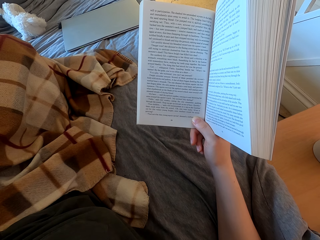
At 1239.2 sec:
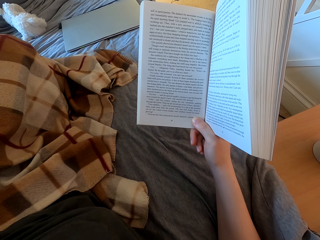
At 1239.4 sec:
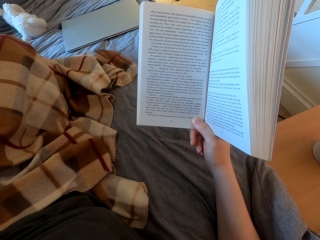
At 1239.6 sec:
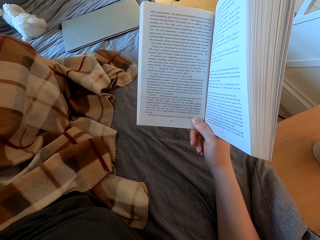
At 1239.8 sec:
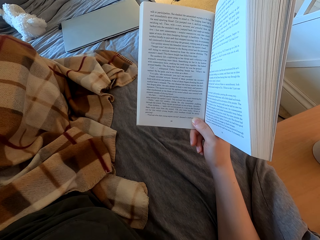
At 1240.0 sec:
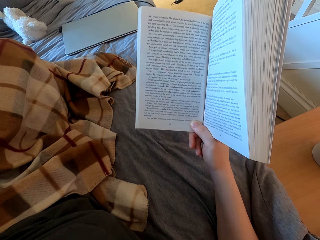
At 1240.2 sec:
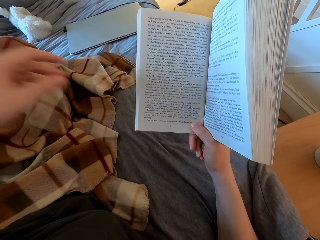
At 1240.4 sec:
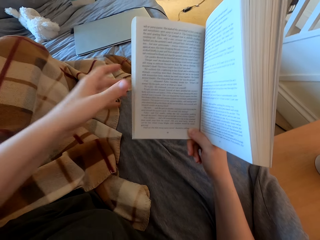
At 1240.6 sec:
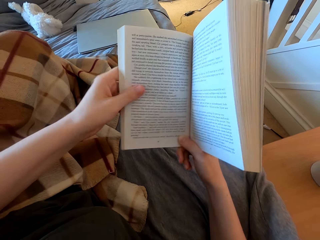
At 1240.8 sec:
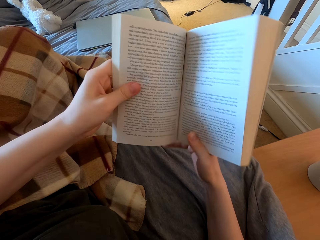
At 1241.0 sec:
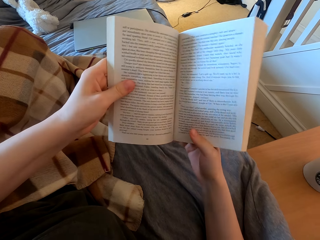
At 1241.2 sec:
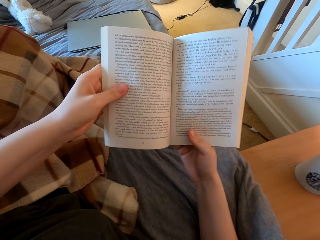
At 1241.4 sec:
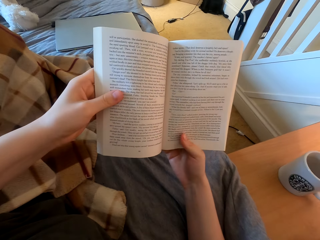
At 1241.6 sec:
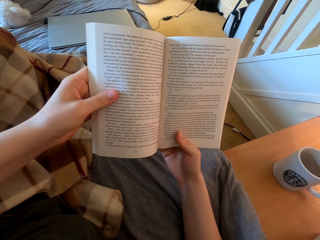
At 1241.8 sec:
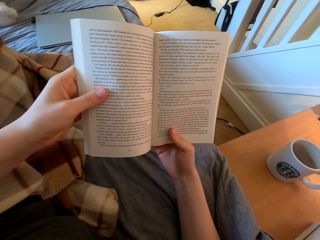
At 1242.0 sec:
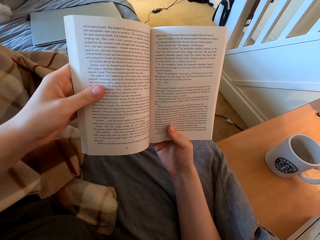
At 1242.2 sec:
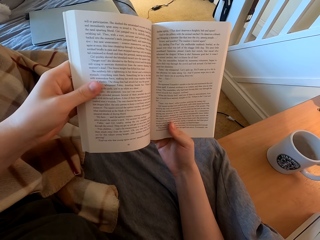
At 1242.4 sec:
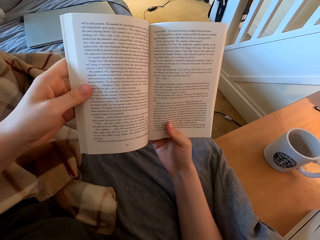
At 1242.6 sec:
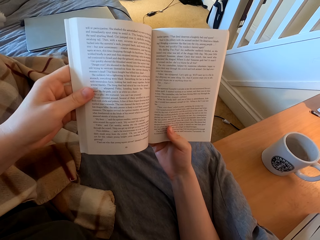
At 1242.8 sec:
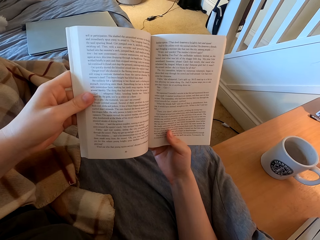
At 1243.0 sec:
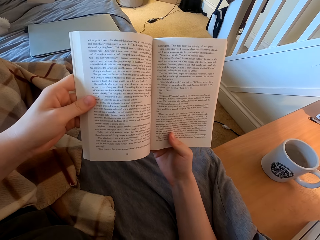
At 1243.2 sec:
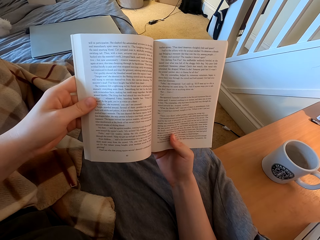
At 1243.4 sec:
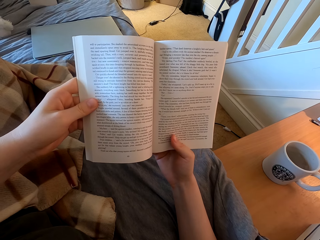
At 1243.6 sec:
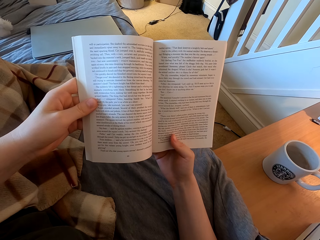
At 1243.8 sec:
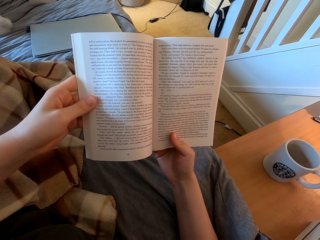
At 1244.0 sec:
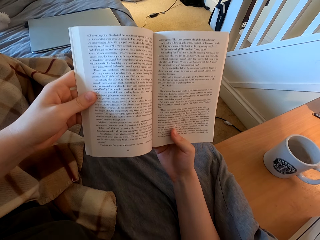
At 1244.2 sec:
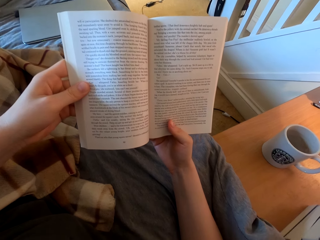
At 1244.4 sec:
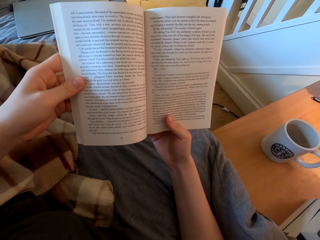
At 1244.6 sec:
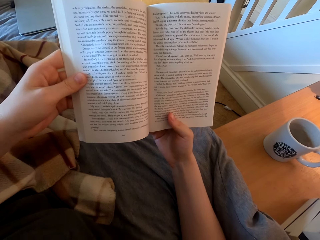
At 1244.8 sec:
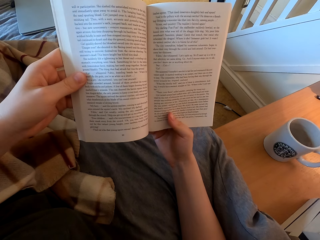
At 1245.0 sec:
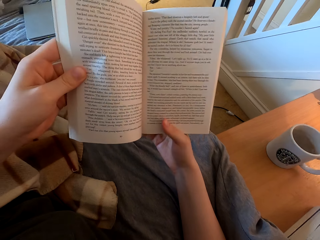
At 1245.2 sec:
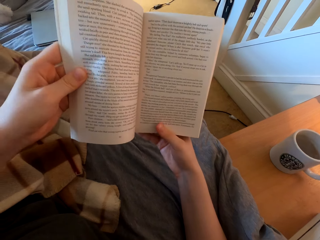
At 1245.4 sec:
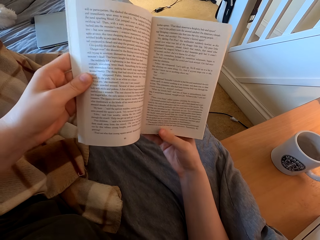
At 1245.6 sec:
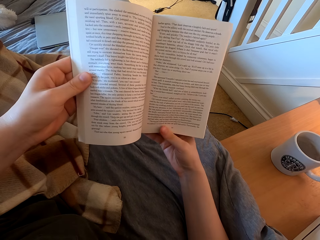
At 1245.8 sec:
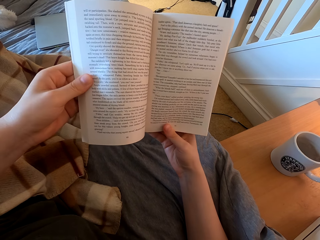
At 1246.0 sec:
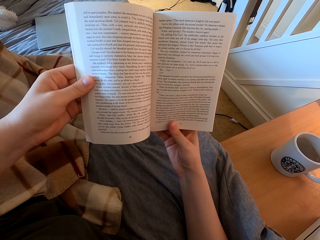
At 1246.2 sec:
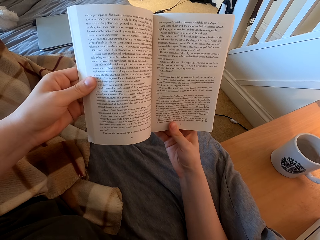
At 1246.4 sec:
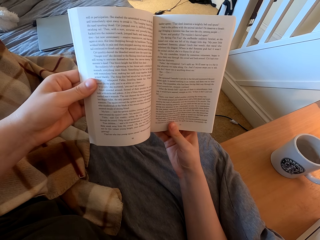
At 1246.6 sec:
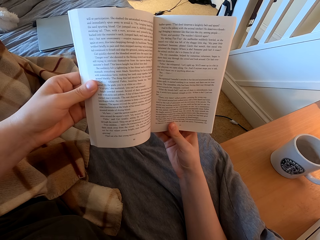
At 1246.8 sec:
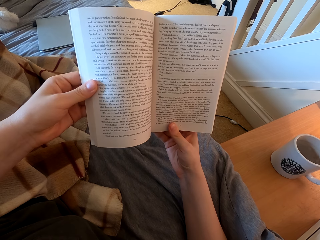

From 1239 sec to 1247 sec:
The camera wearer swings the left hand. They hold the book with the left hand. They read the book.

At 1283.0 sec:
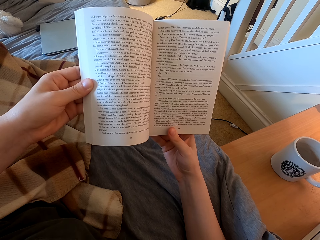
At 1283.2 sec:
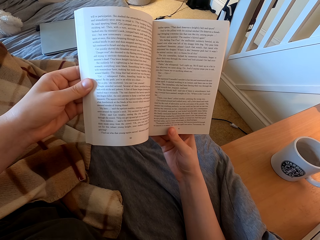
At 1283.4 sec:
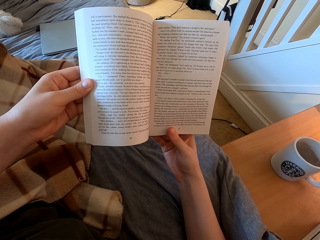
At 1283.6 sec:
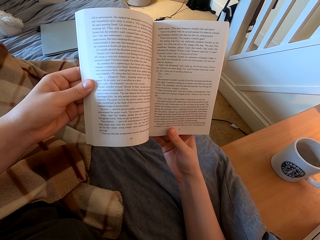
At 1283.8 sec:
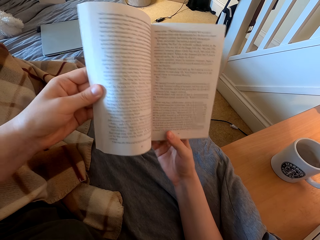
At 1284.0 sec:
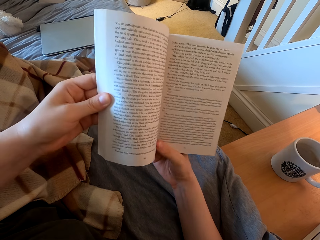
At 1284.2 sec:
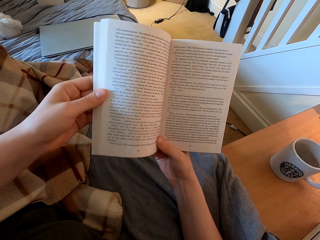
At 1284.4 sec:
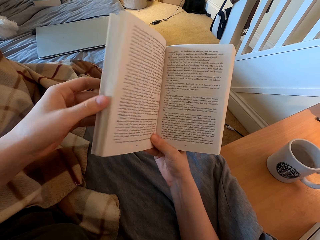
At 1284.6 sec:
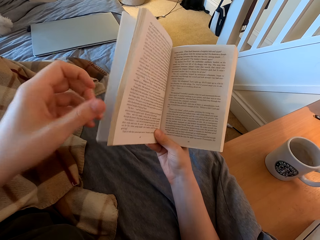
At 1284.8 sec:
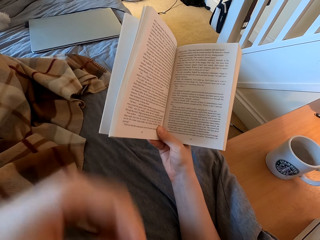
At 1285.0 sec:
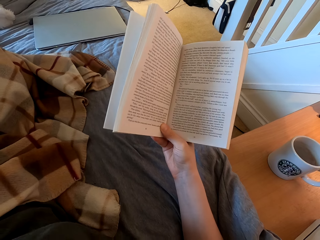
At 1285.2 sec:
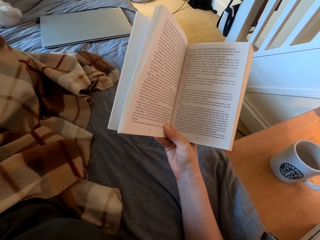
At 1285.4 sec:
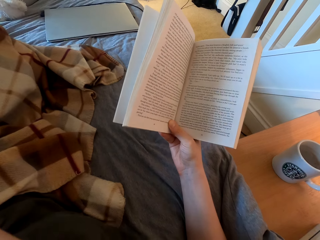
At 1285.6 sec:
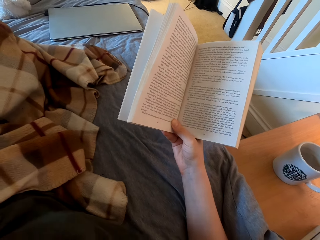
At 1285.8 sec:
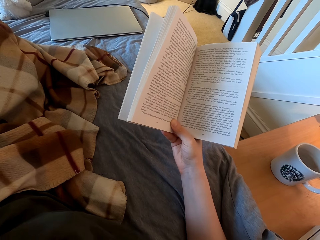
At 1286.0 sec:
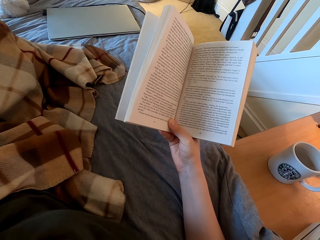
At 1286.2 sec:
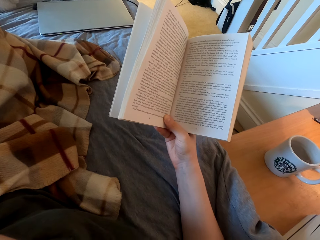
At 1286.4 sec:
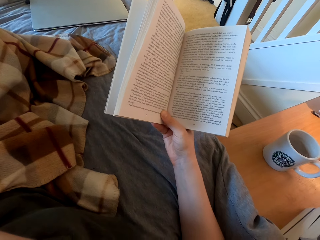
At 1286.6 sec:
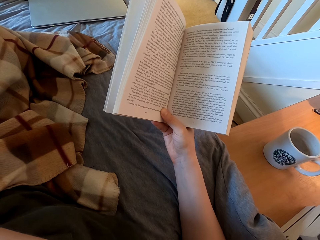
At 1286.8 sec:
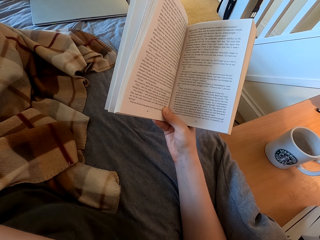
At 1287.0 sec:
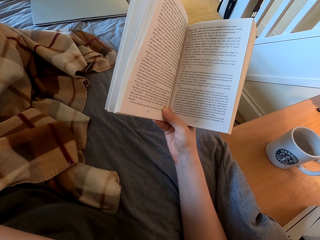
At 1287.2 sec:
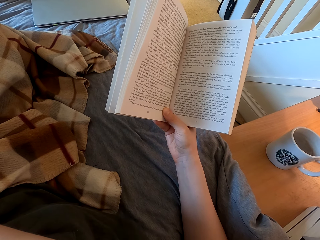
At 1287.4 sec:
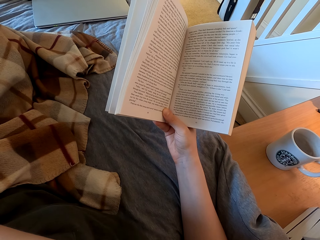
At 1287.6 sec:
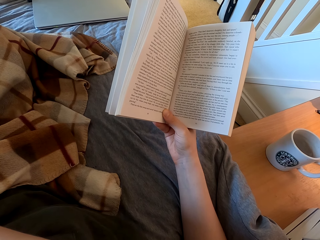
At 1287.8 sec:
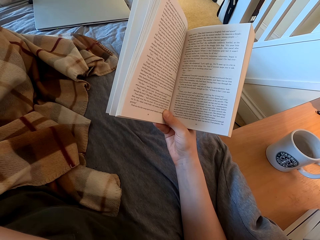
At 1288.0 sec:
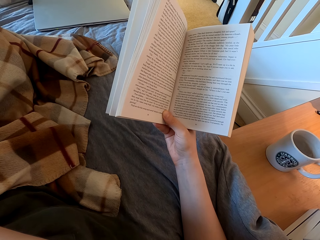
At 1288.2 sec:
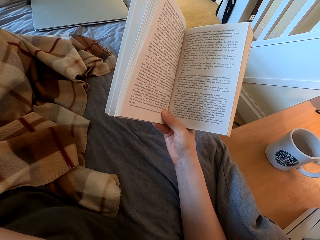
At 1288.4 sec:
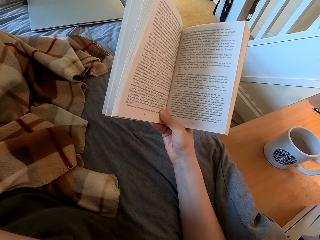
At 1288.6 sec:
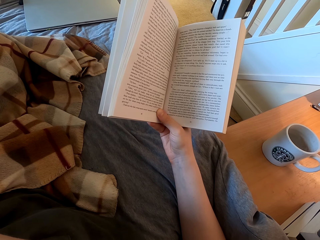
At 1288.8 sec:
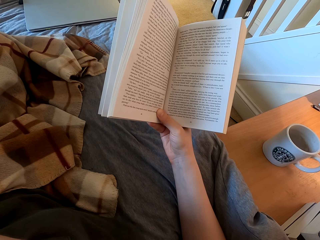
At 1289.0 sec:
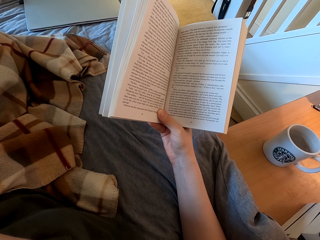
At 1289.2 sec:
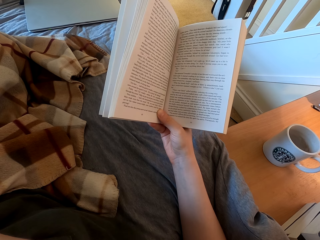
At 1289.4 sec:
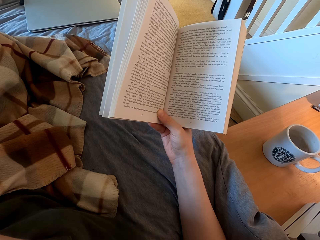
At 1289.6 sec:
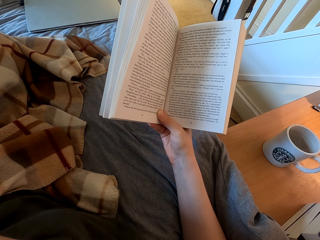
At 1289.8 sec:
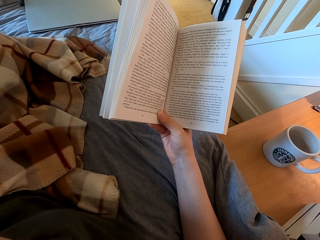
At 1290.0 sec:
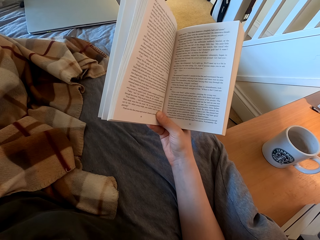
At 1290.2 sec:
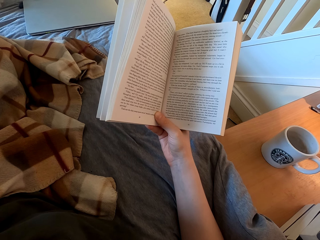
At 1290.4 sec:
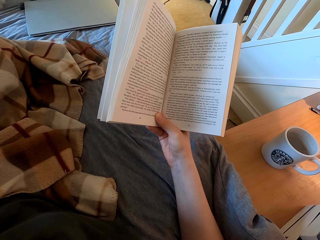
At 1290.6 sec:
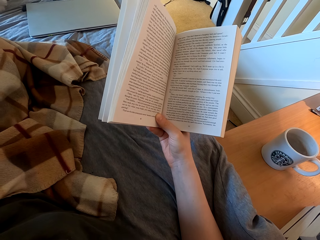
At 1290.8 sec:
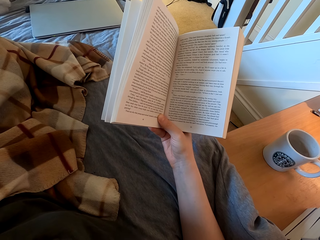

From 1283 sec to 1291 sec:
The camera wearer swings the left hand. They touch something.

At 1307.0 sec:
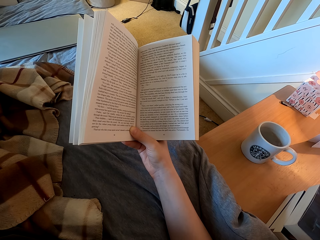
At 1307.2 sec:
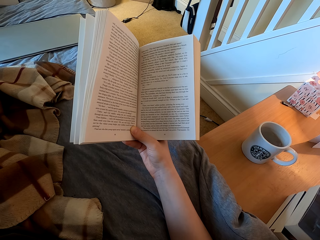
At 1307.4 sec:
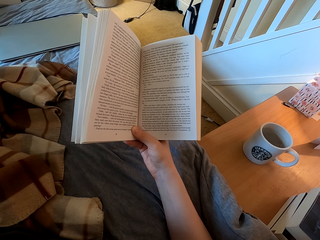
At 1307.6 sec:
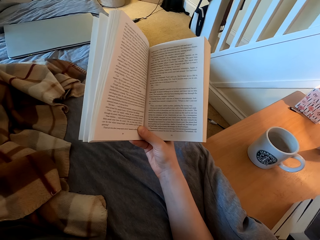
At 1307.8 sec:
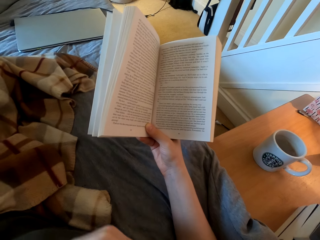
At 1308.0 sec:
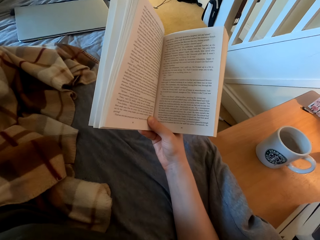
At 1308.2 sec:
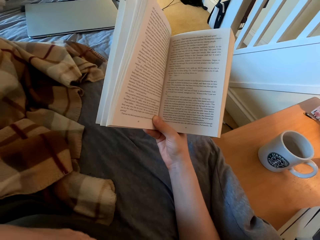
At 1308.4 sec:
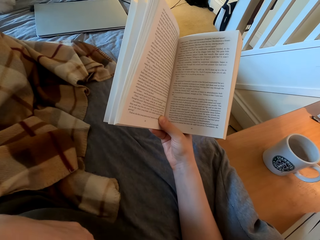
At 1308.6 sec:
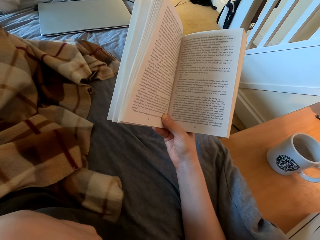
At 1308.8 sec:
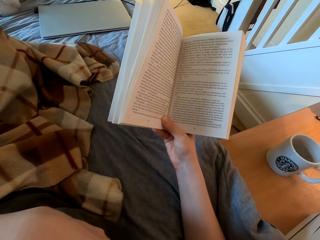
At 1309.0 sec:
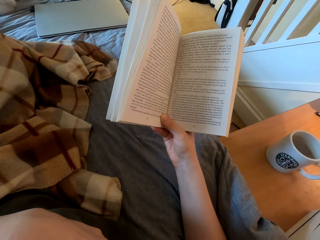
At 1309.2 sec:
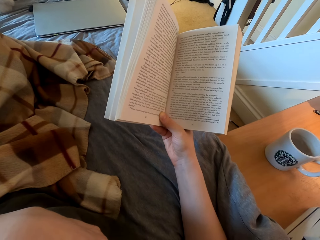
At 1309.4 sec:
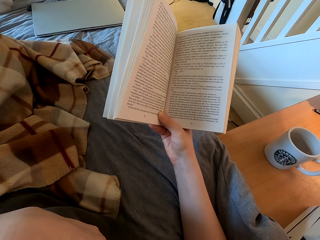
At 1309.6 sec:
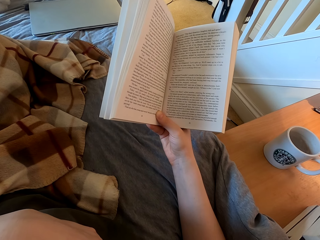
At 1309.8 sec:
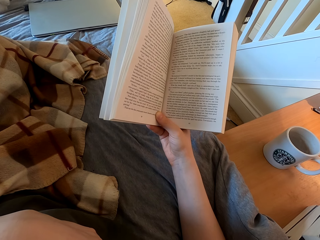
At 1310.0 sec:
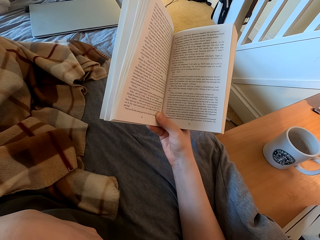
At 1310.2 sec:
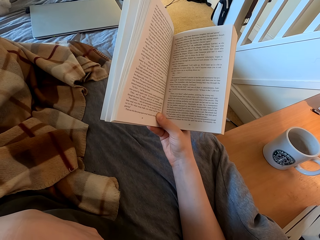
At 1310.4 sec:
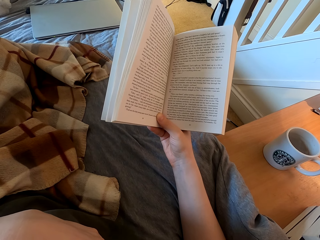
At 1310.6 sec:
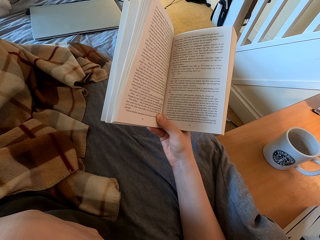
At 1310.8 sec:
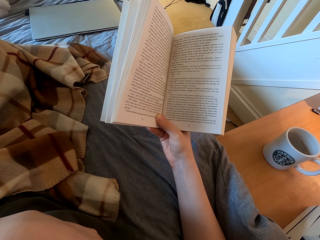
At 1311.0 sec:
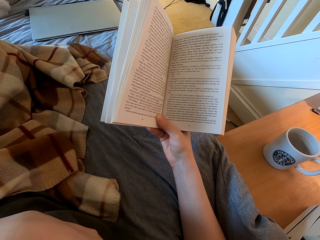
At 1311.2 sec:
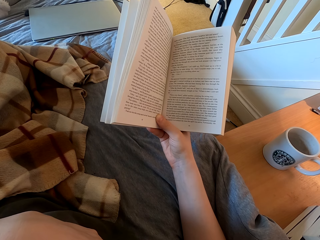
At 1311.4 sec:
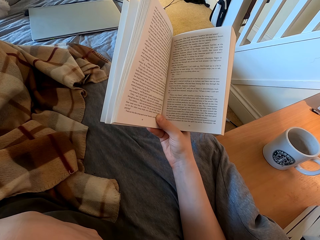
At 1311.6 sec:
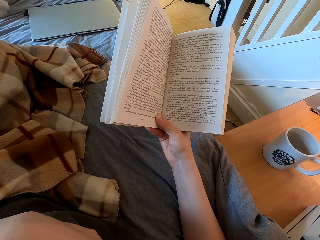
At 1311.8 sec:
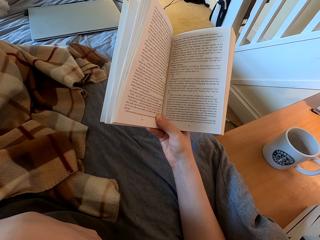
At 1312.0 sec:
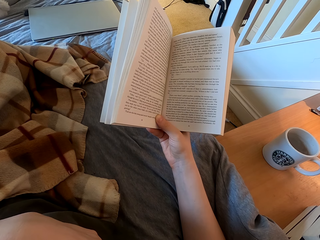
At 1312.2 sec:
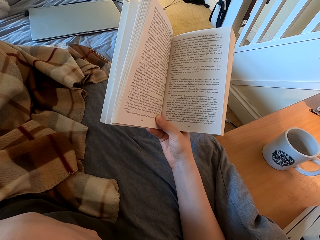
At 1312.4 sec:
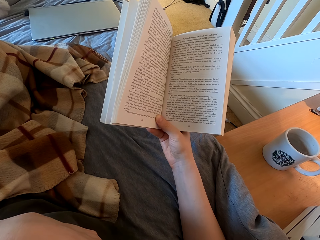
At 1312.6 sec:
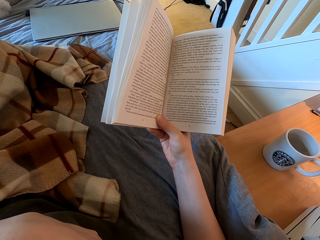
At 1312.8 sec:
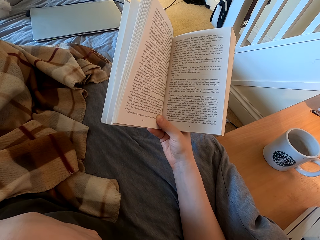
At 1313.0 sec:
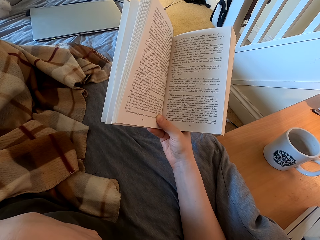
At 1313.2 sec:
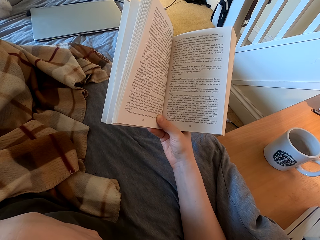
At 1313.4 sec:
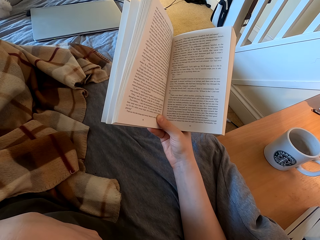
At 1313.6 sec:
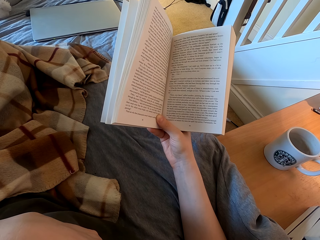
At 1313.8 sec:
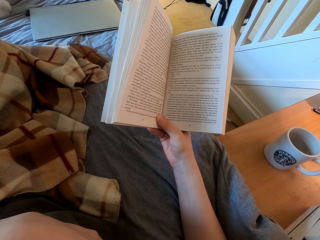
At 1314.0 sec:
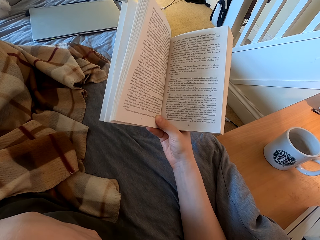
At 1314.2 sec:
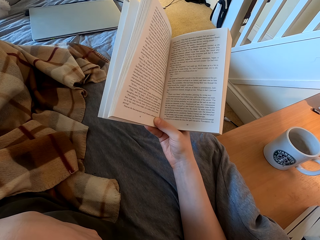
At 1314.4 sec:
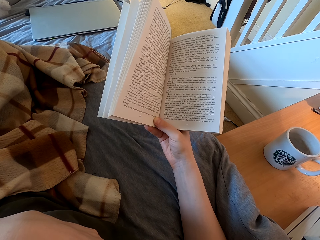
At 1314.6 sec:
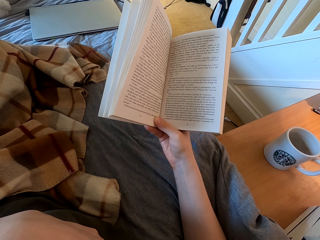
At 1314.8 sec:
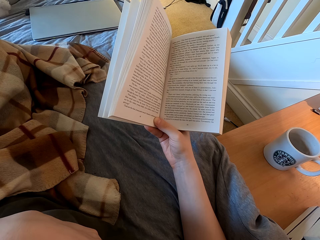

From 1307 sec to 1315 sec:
The camera wearer swings the left hand. They touch something. They read the book.
